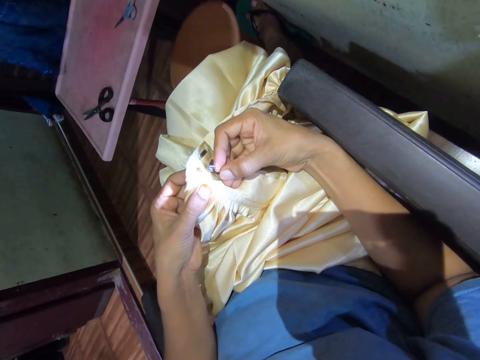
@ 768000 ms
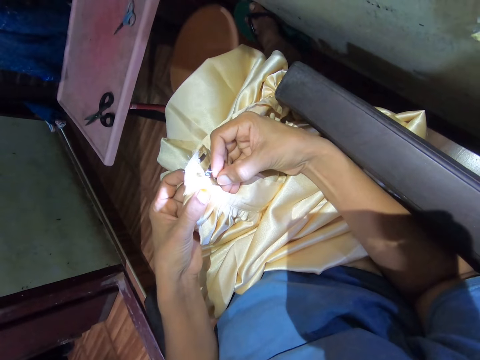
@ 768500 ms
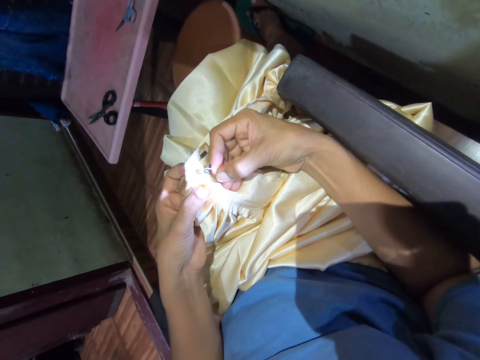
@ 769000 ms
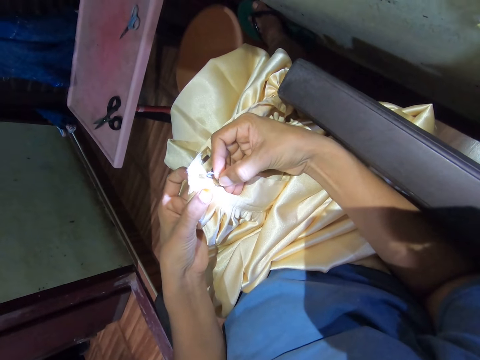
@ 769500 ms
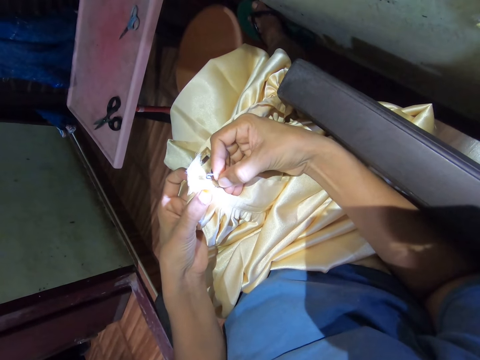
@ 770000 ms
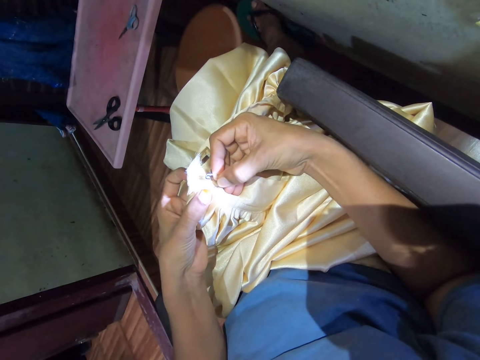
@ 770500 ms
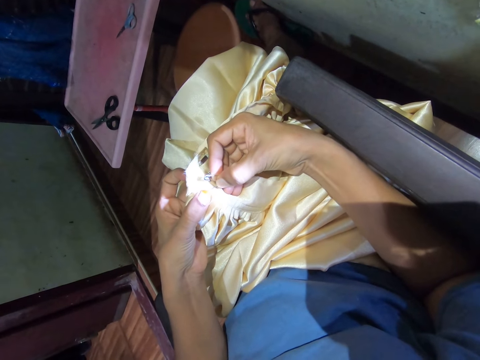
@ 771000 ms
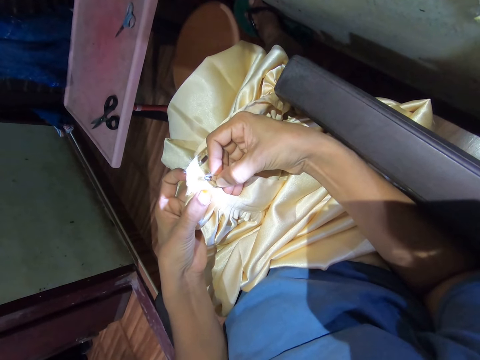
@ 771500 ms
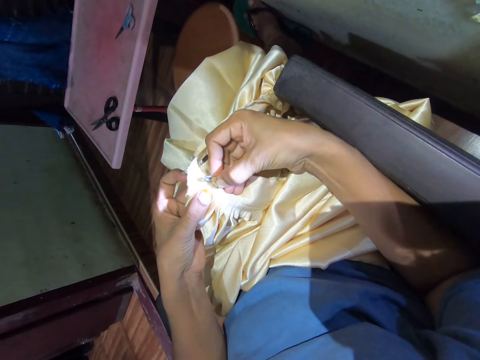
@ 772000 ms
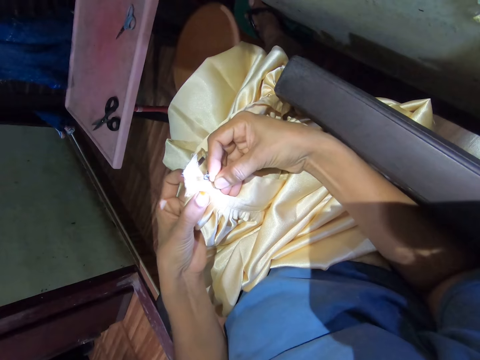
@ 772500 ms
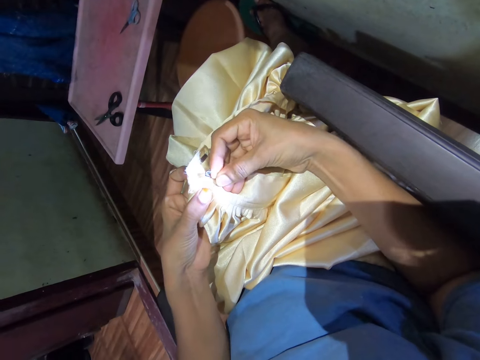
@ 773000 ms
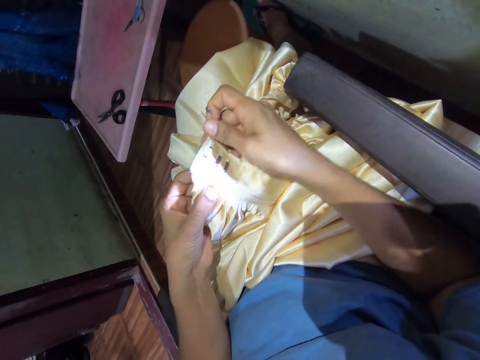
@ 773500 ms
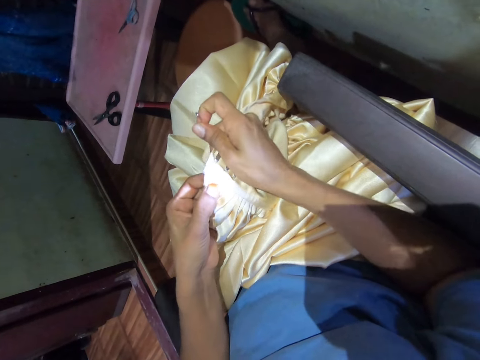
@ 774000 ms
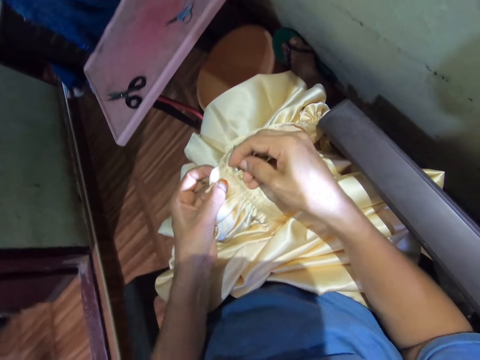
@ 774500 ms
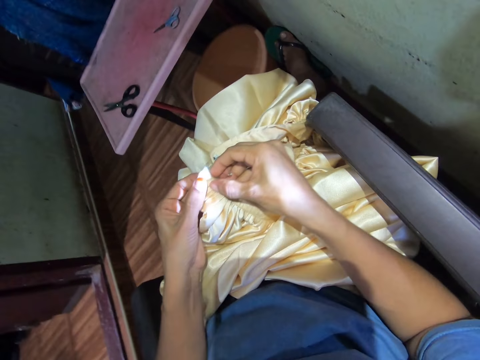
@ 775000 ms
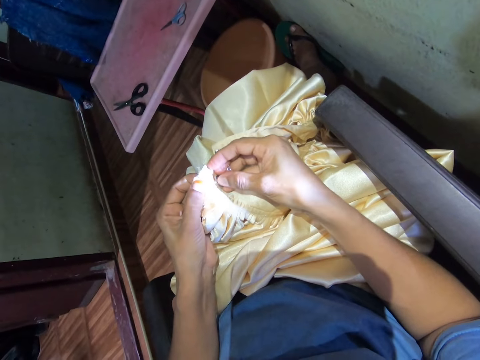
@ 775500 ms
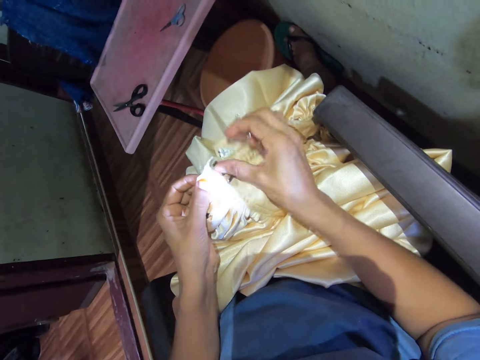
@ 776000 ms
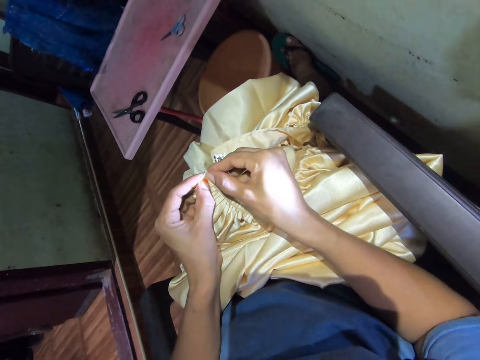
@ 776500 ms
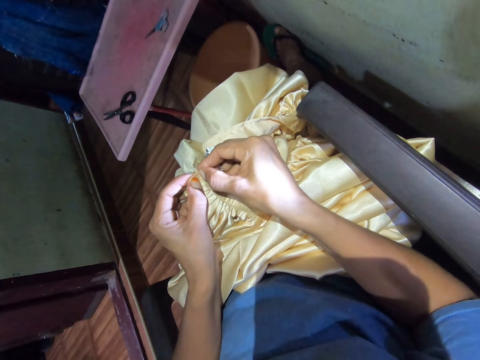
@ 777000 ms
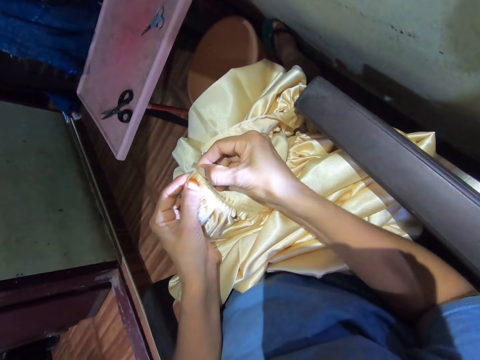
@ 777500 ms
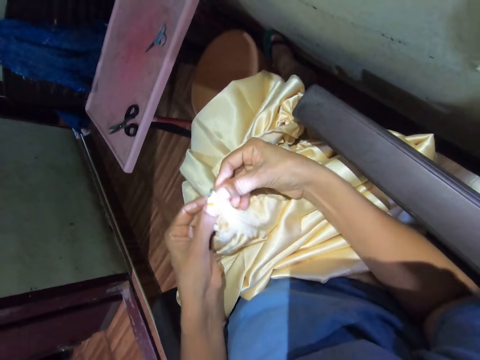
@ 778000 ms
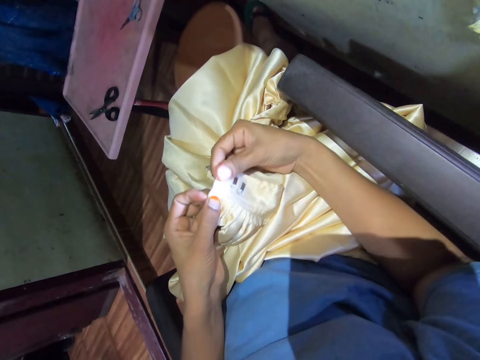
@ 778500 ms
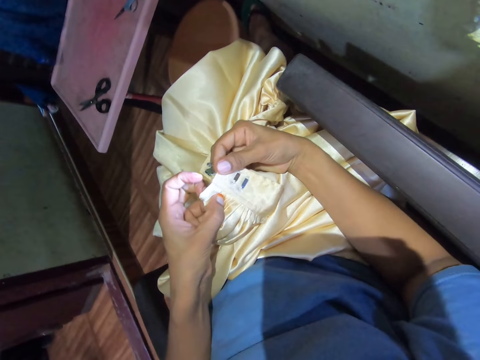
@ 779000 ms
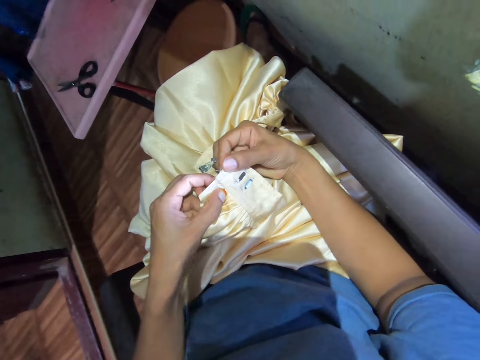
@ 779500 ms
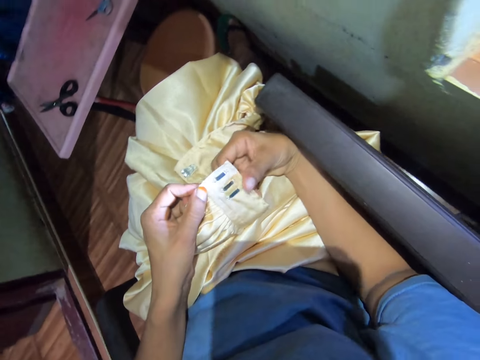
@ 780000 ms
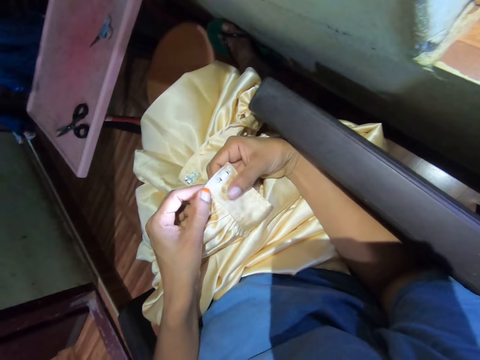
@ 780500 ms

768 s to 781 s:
The camera wearer inserts a pin on the fabric. They hold the cloth with both hands. They align the fabric with both hands.

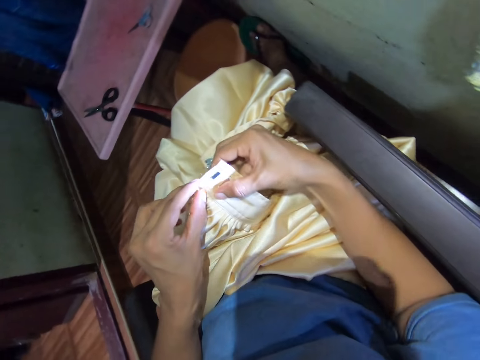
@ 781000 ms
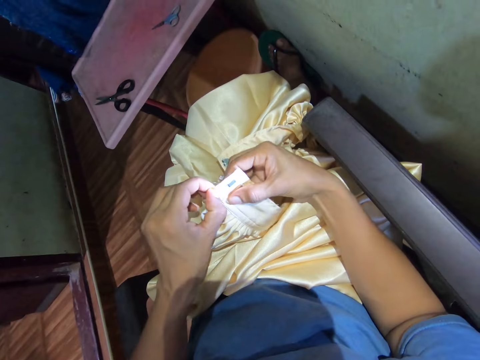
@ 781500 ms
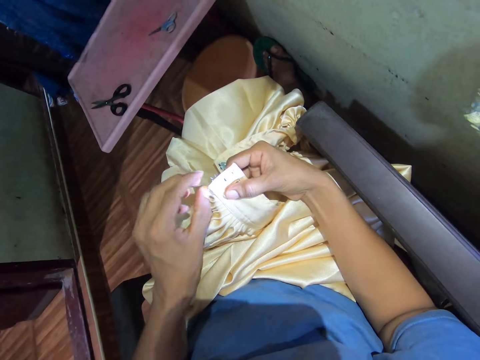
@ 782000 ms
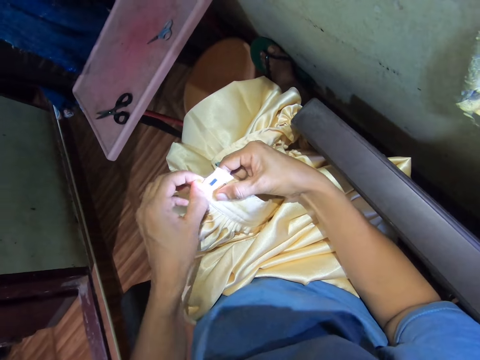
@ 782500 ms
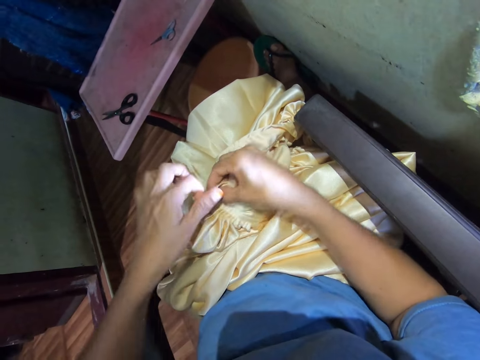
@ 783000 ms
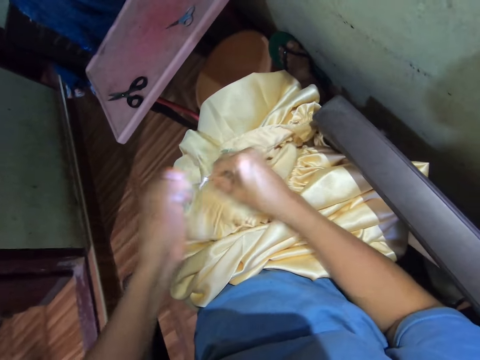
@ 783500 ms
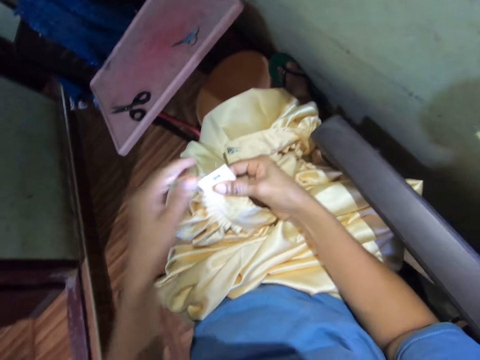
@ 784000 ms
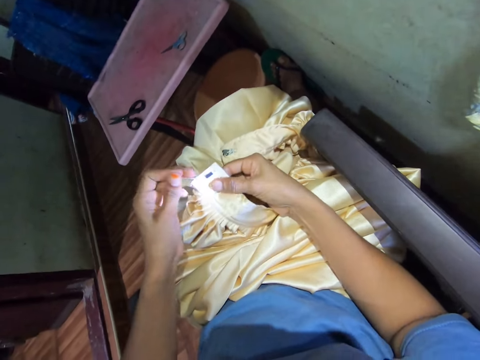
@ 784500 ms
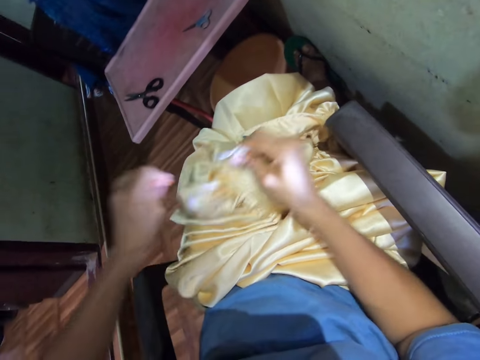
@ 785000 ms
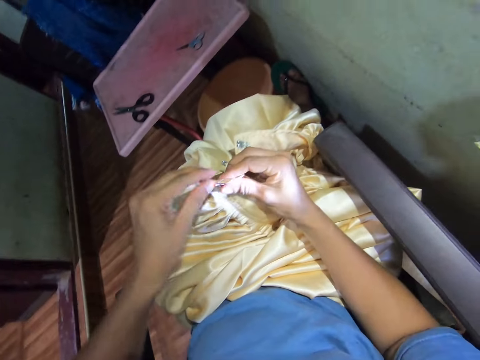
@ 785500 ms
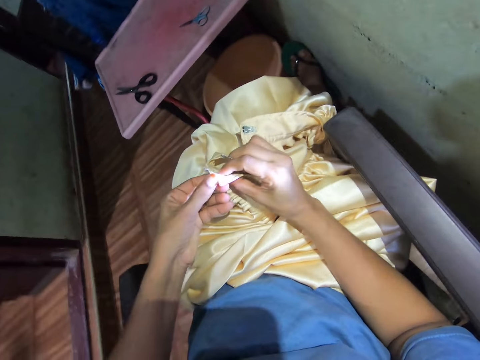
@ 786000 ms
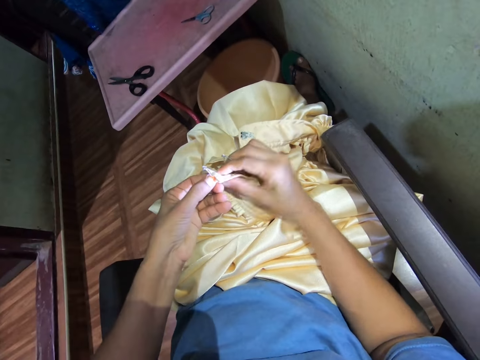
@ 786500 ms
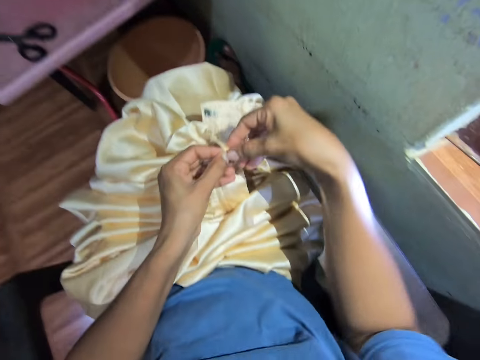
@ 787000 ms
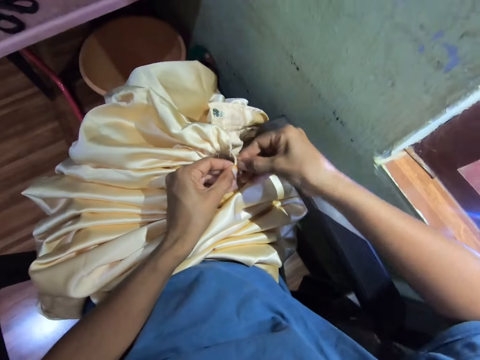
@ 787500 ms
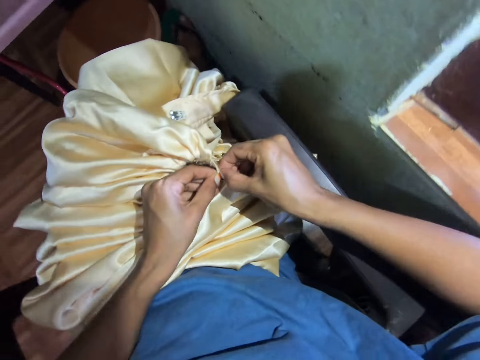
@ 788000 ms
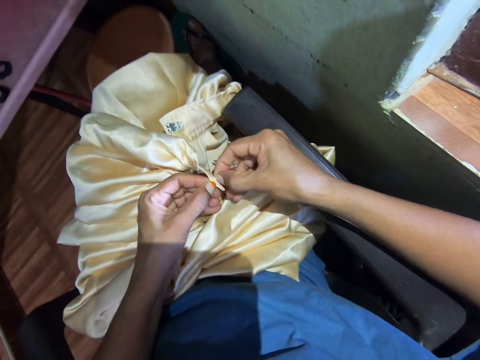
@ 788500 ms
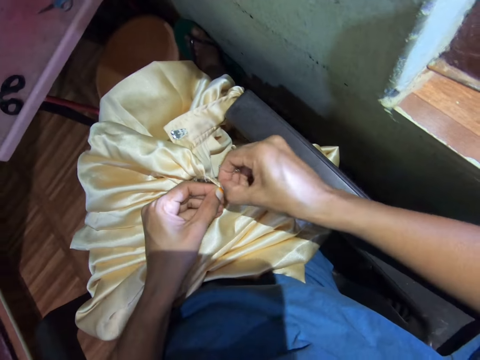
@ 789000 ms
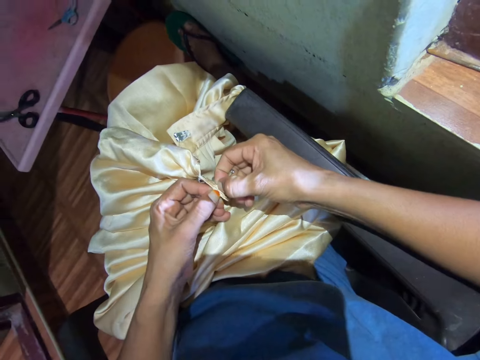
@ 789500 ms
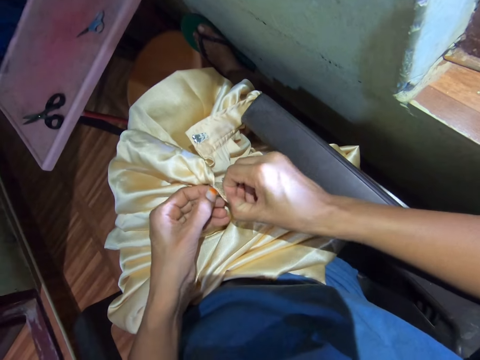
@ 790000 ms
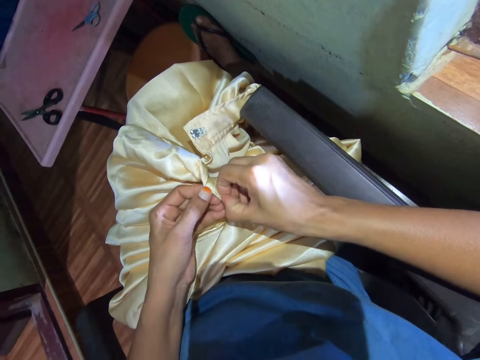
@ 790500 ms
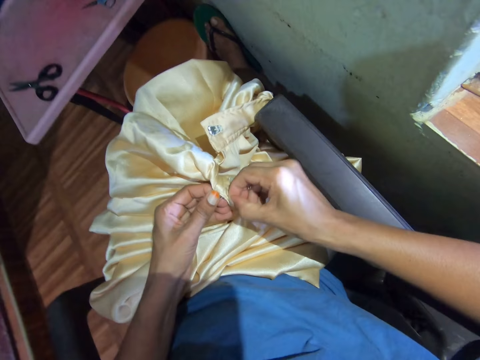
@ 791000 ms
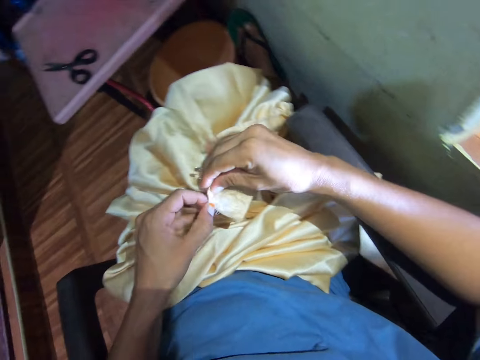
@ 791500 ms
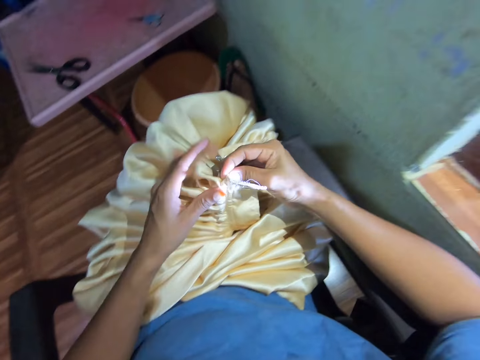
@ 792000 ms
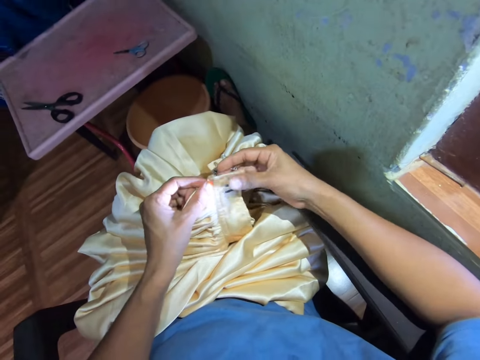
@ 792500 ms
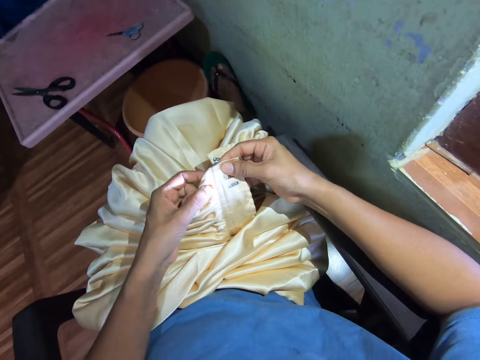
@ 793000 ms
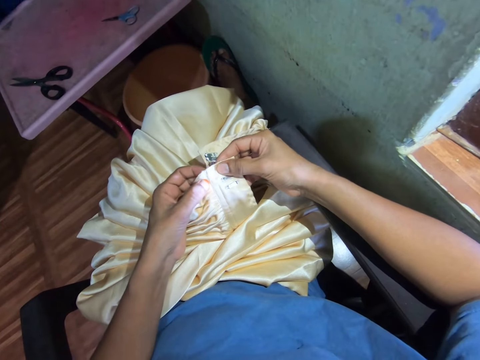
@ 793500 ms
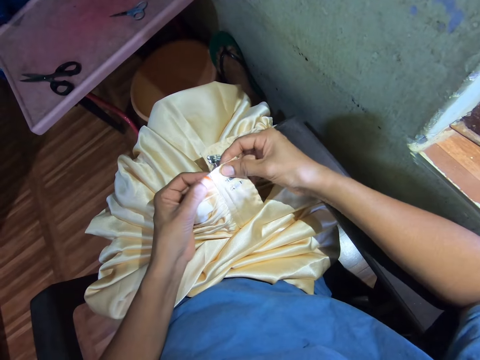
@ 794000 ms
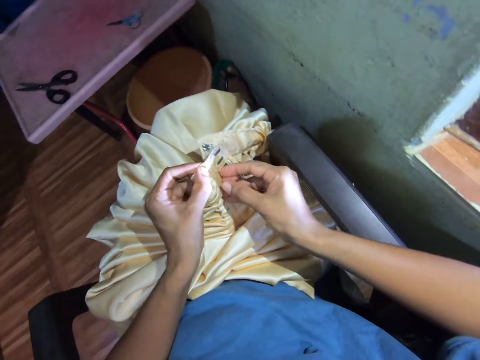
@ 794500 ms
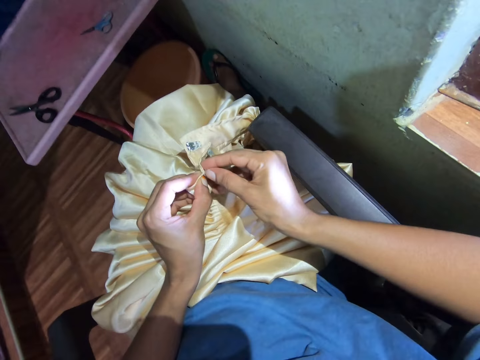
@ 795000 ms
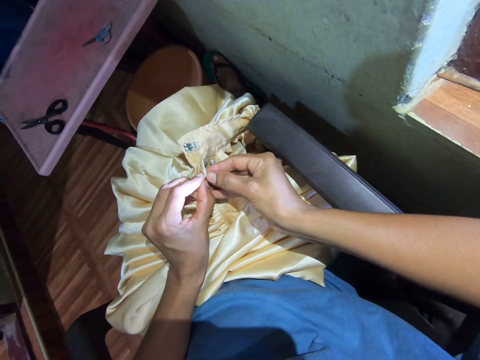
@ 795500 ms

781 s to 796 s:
The camera wearer removes the string. They cut the thread with the left hand. They open the fabric with both hands. They rip the cloth. They turn the fabric with both hands. They hold the cloth with both hands.
